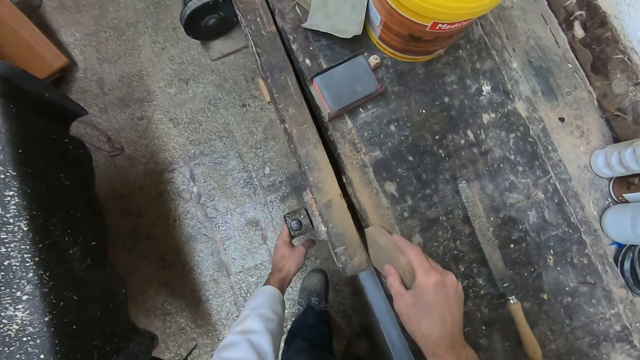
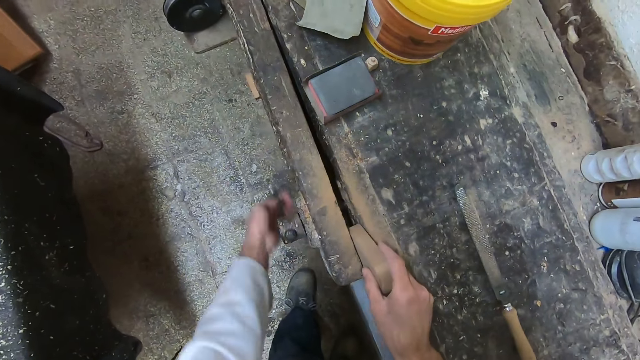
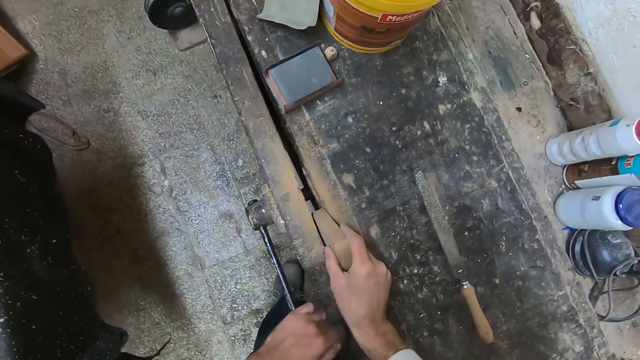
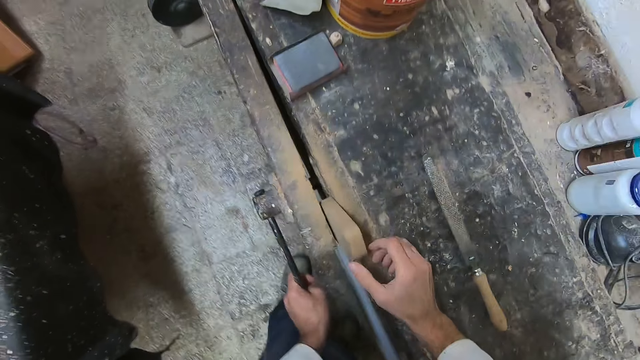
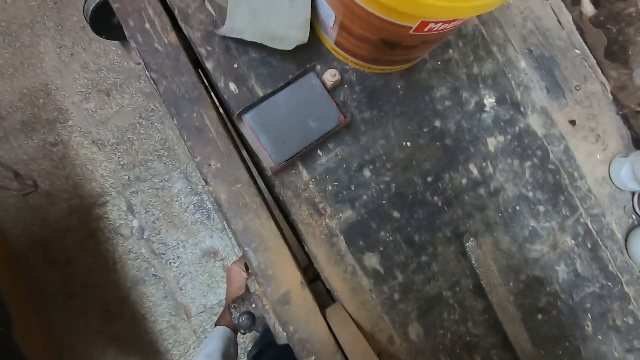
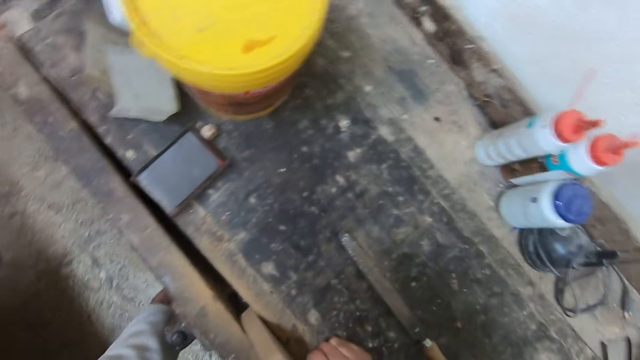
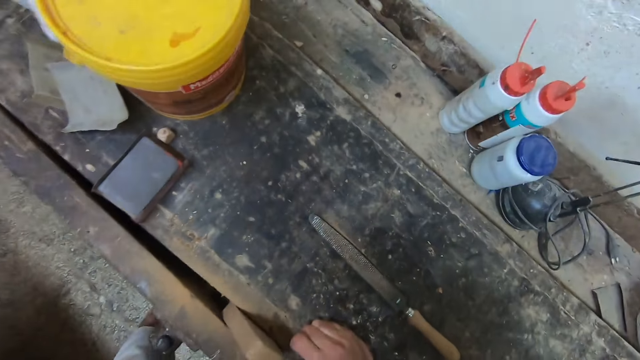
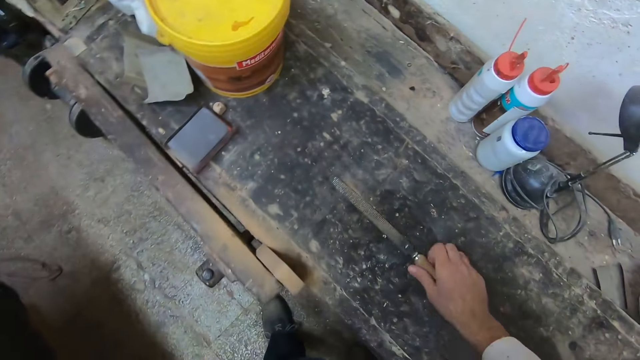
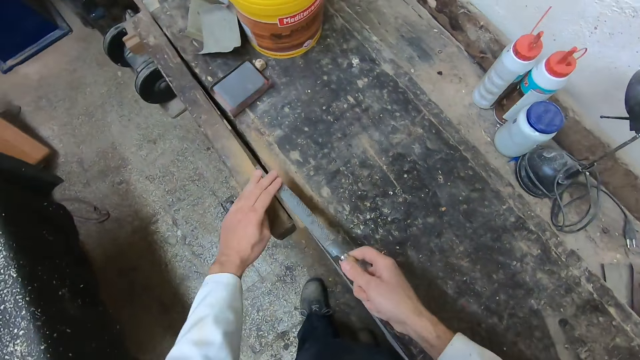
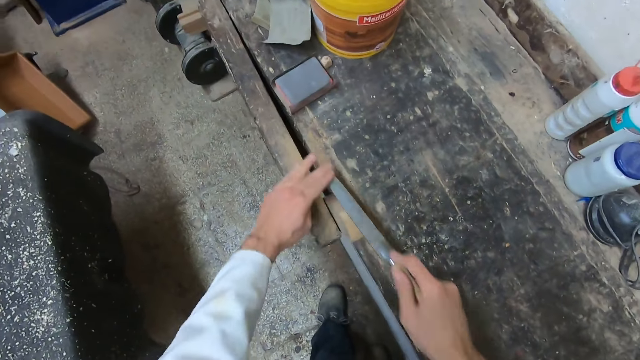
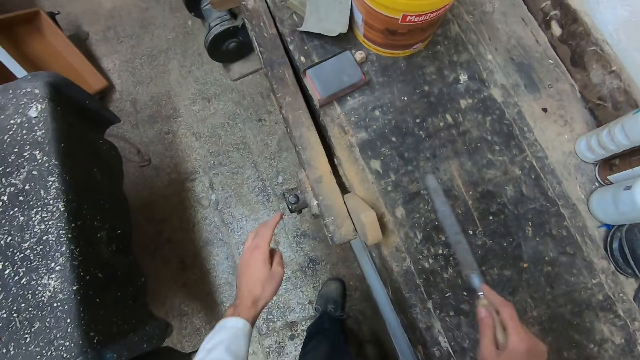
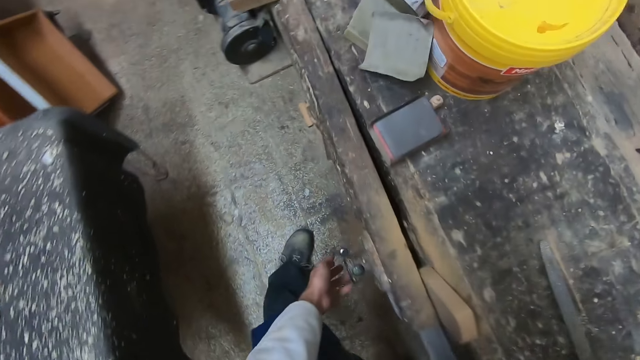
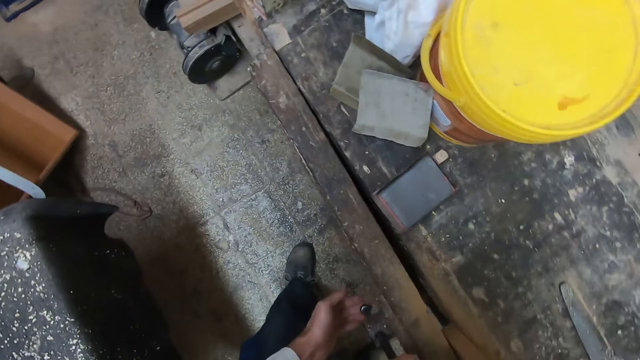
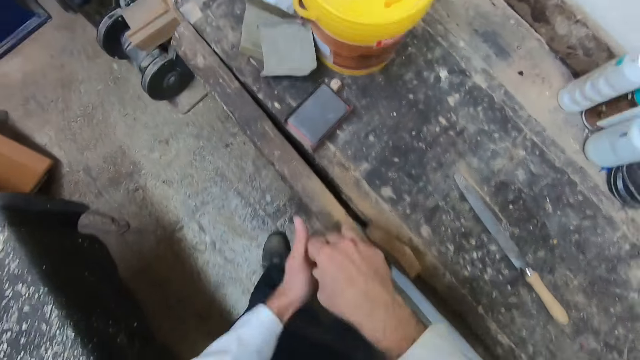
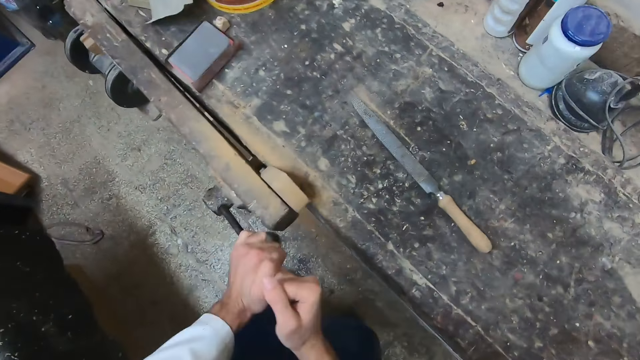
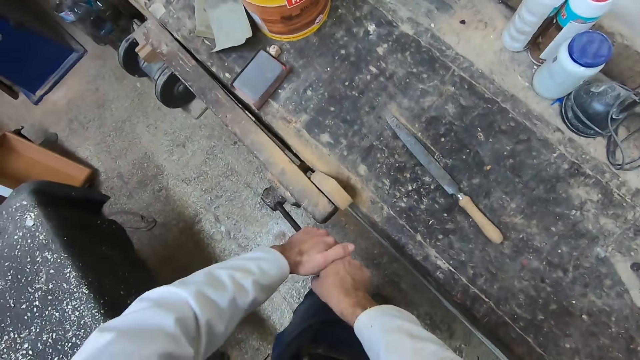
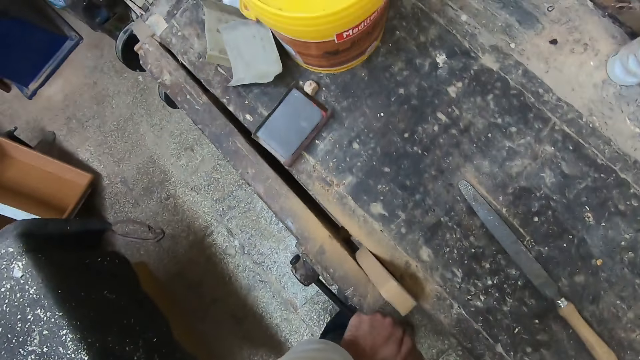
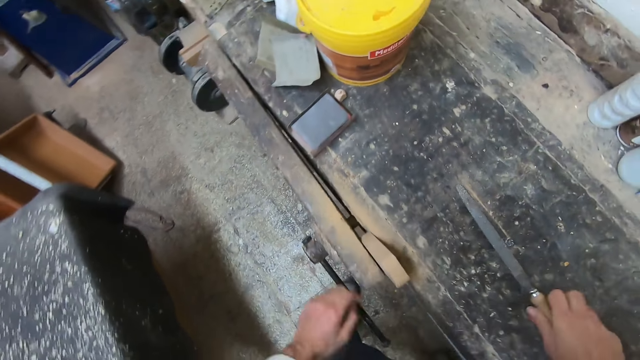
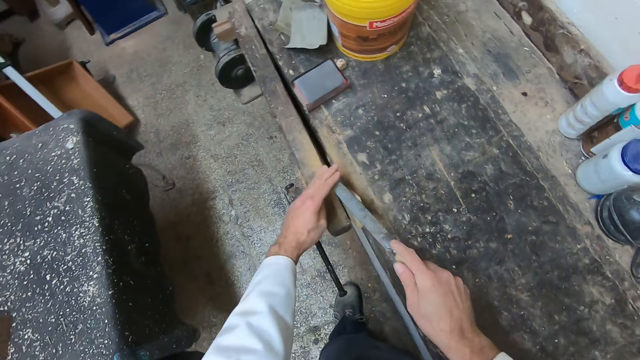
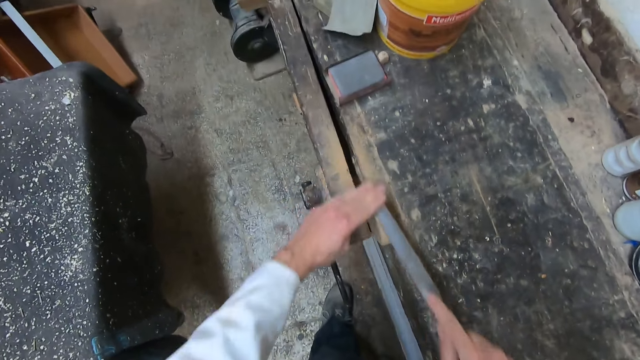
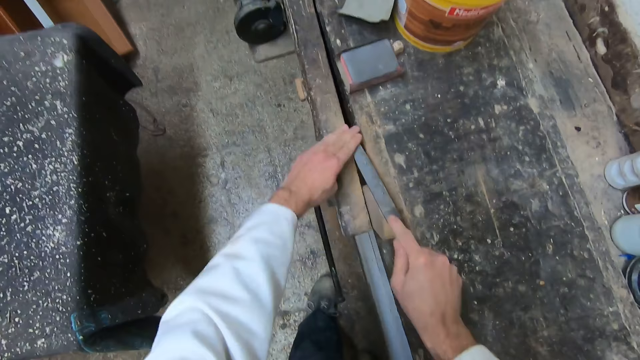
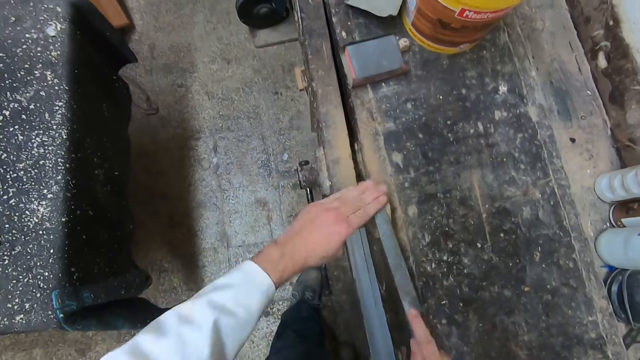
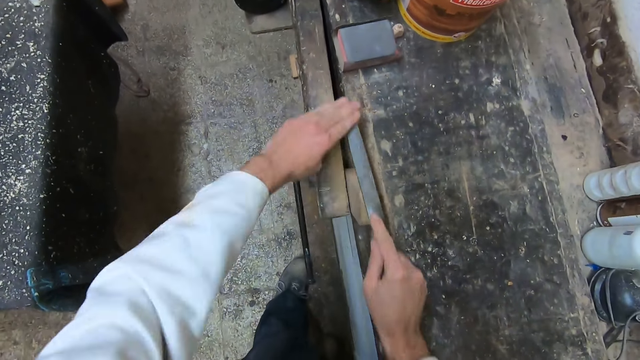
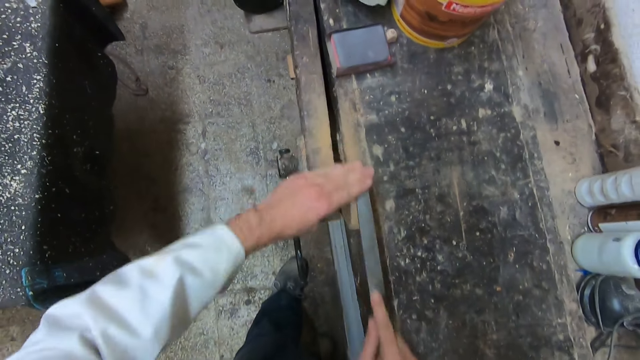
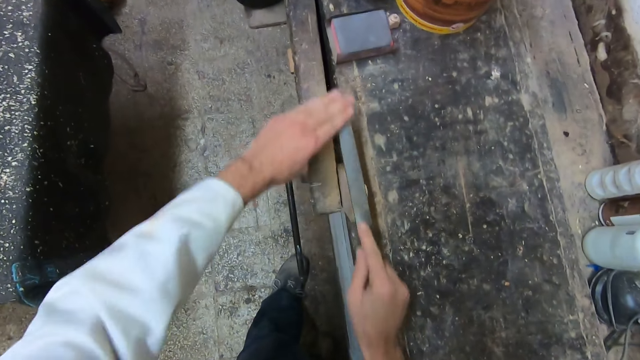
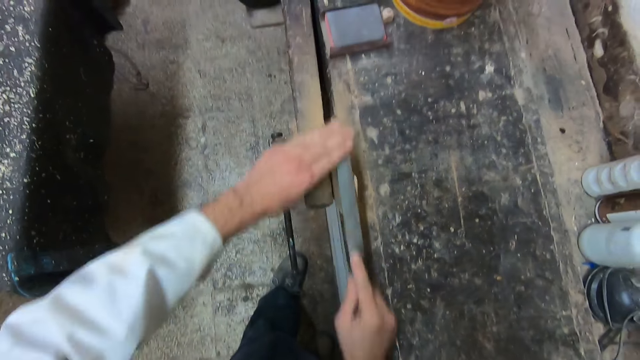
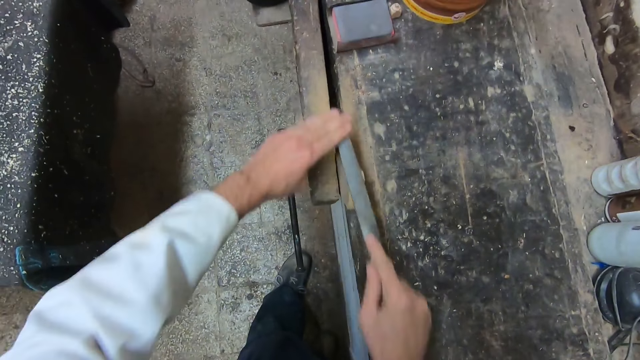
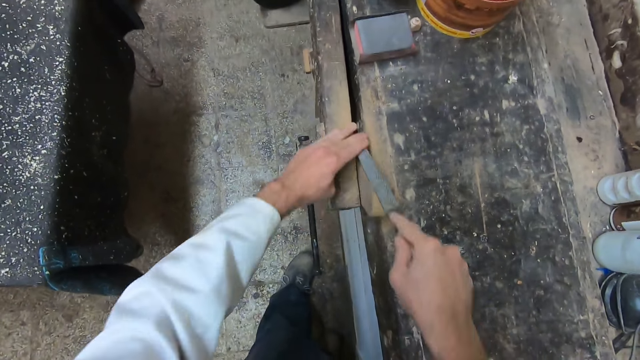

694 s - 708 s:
The camera wearer fixes the wood back in the part of the workbench with his right hand. He tightens the knob with his left hand. He picks up the chisel from the workbench. He sharpens the piece of wood. He smoothens an edge of the wood with the chisel. He drops the chisel on the workbench. He tightens the knob further. He picks up the chisel from the workbench. He smoothens the edge of the wood with the chisel. He sharpens the piece of wood.

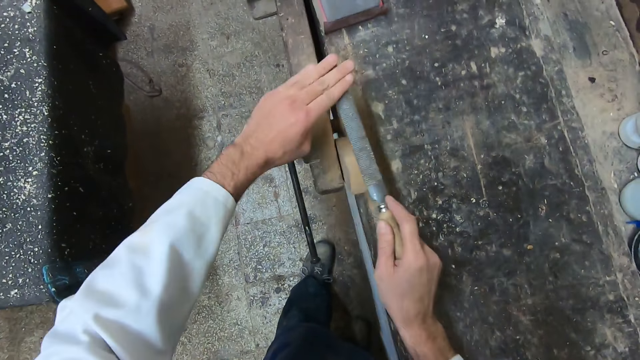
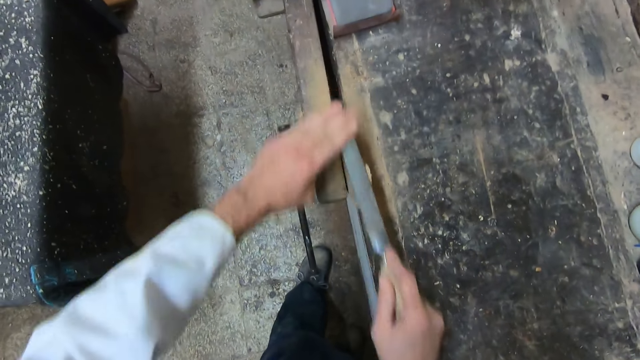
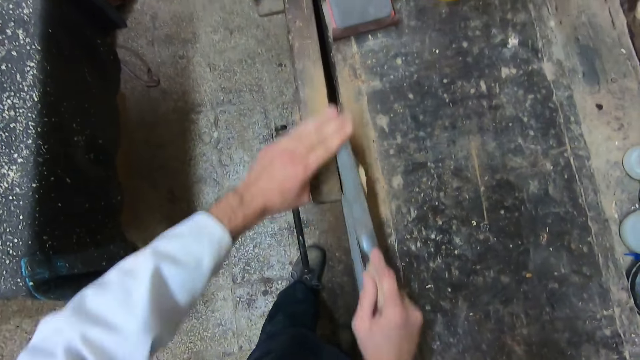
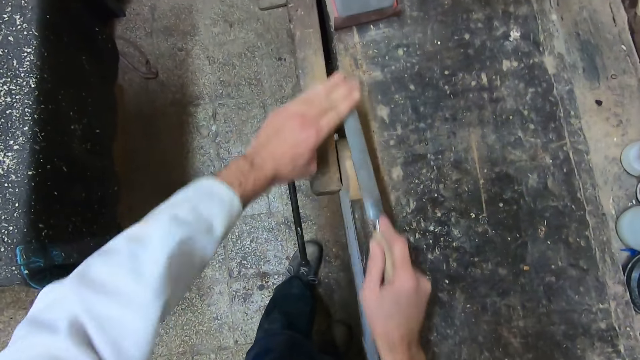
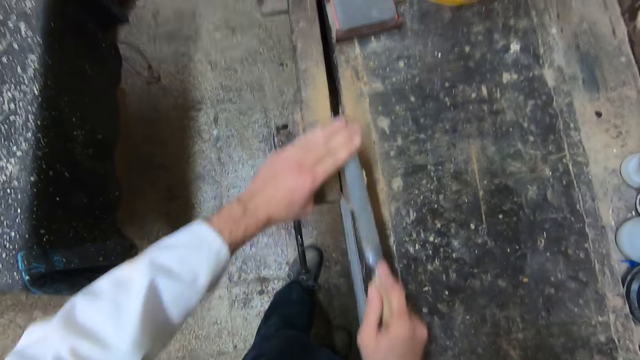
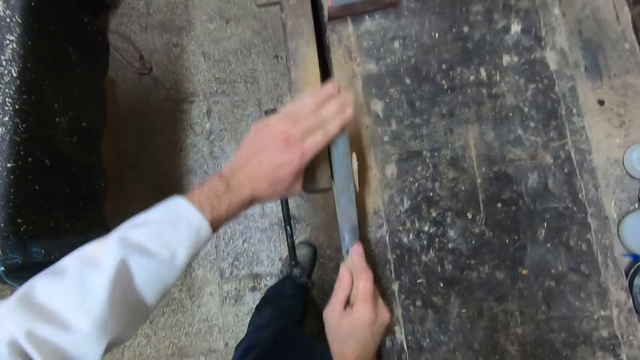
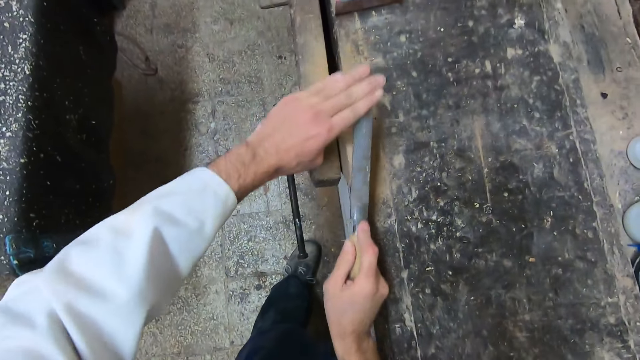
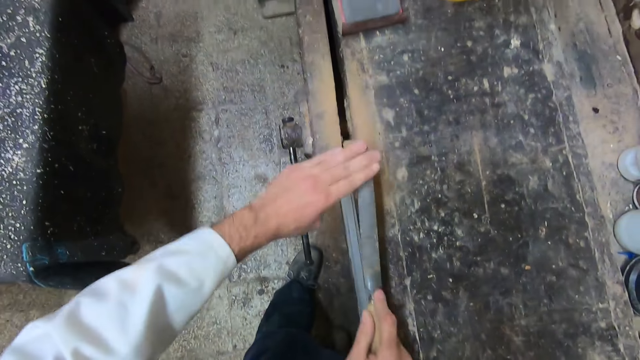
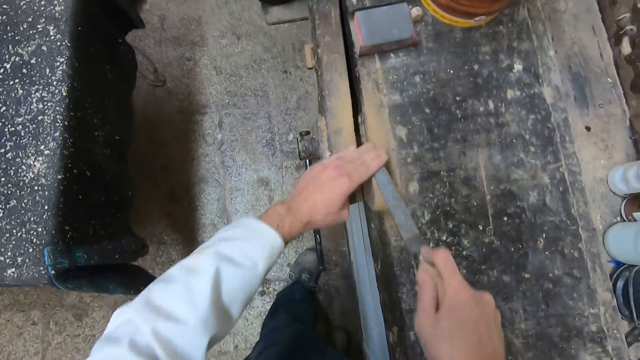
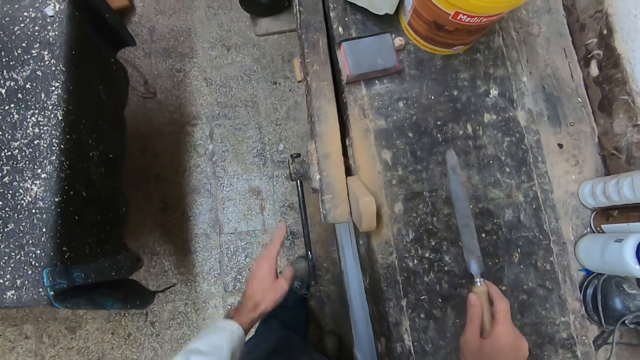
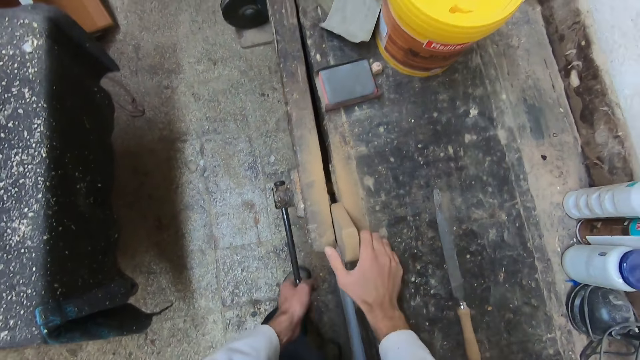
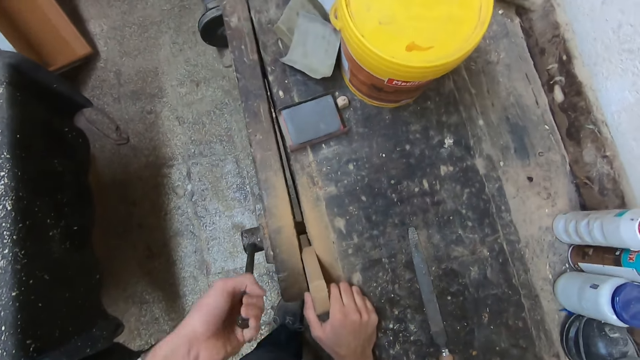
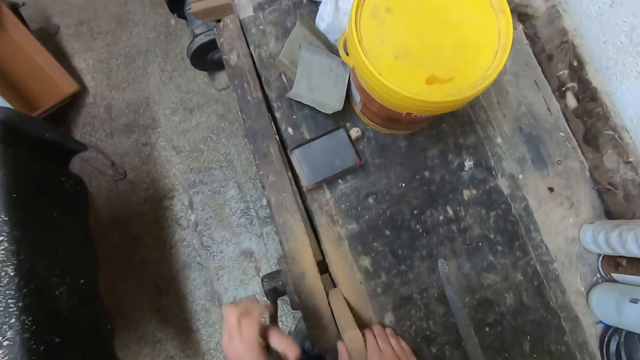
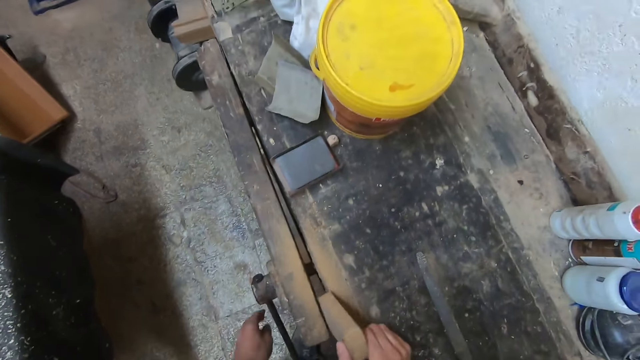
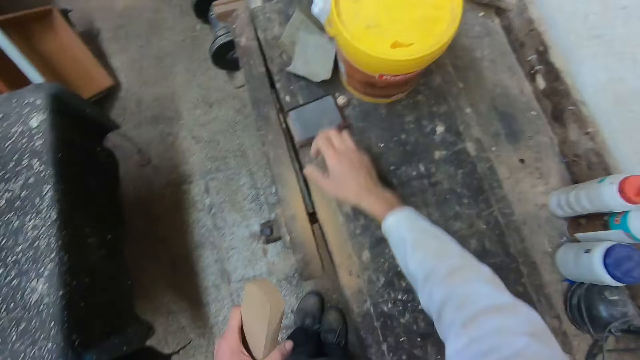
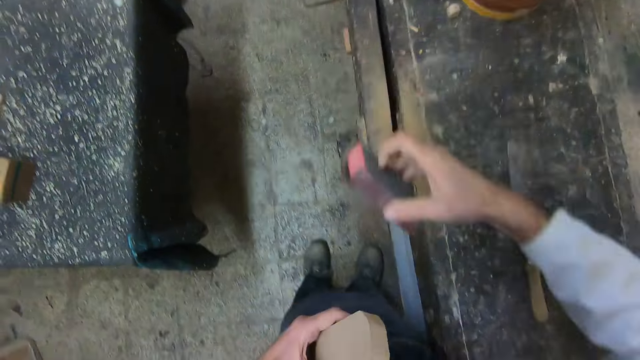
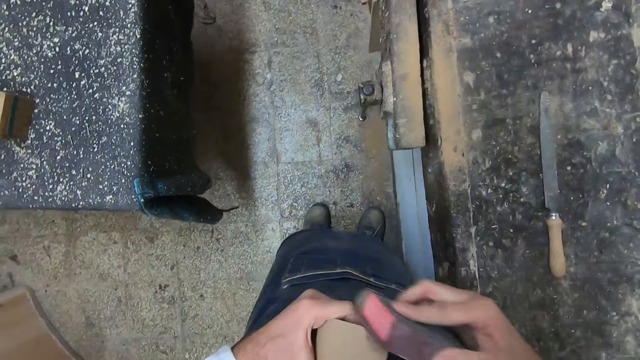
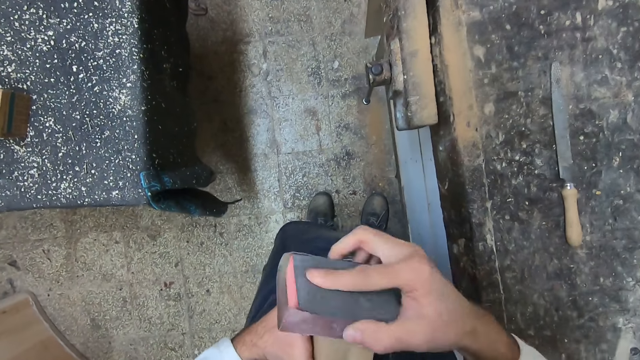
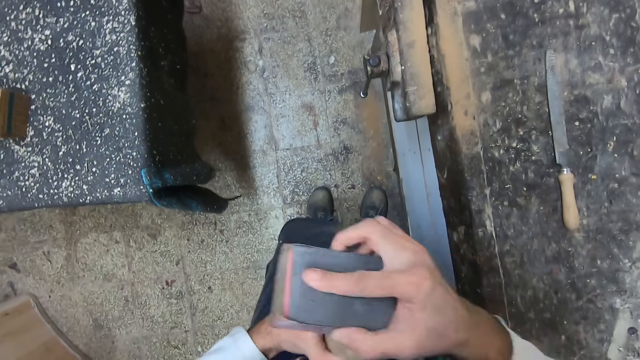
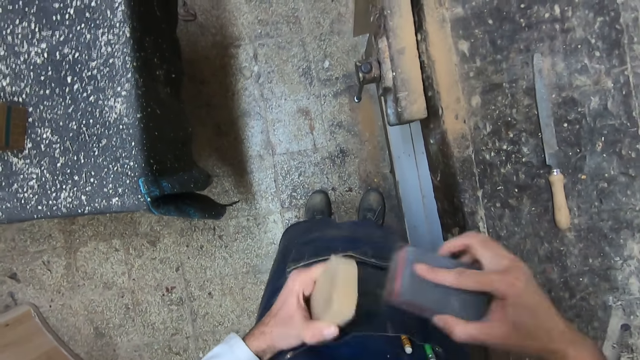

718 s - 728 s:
The camera wearer drops the chisel on the workbench. He loosens the knob with his left hand. He pulls out the wood from the part of the workbench with his right hand. He picks up a sanding block from the workbench. He brushes the wood with the sanding block.
